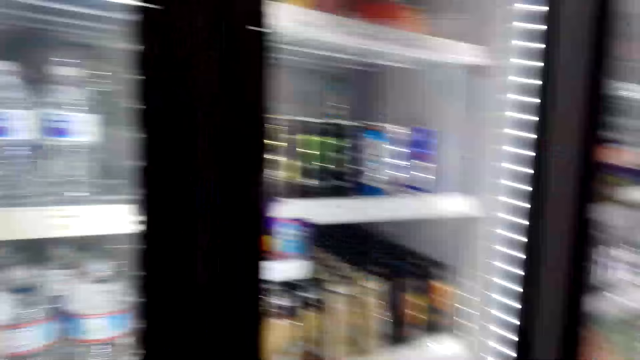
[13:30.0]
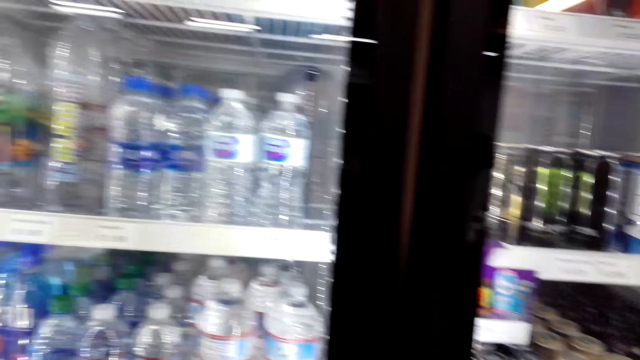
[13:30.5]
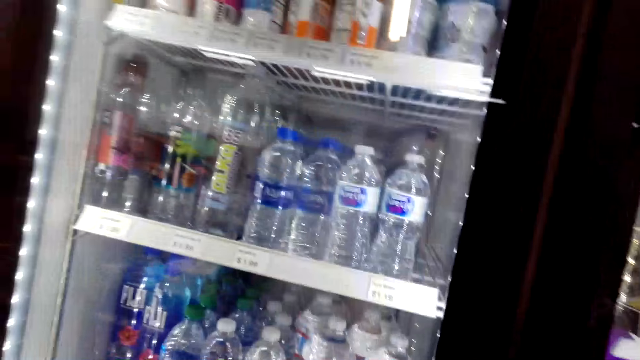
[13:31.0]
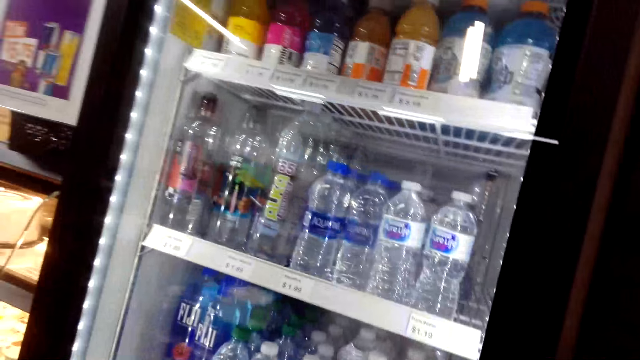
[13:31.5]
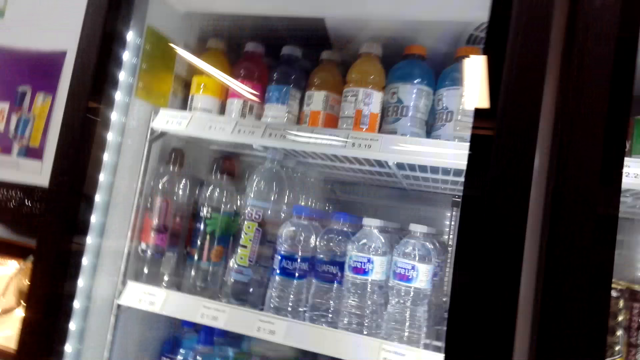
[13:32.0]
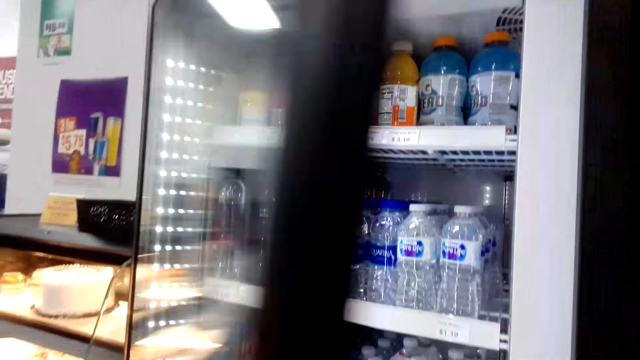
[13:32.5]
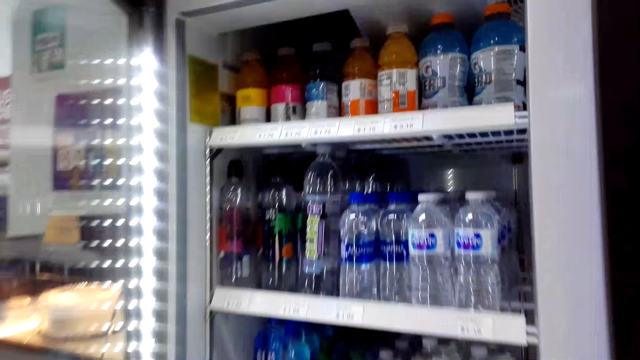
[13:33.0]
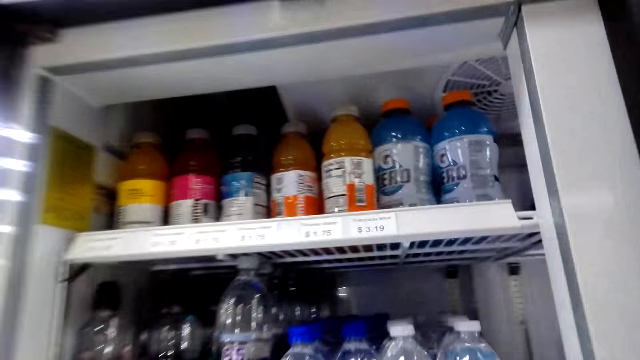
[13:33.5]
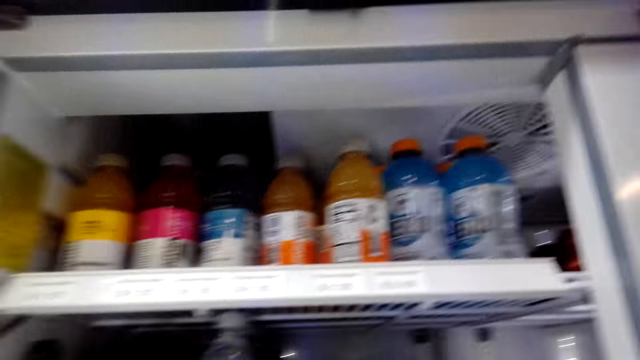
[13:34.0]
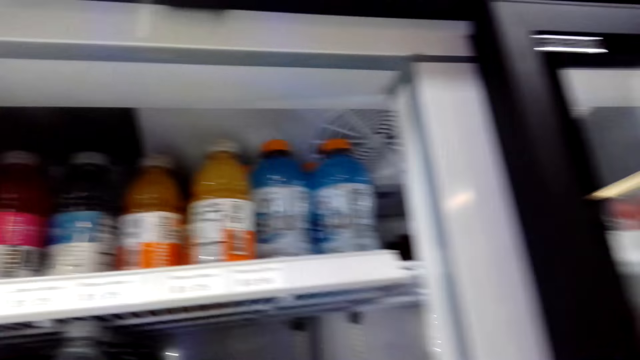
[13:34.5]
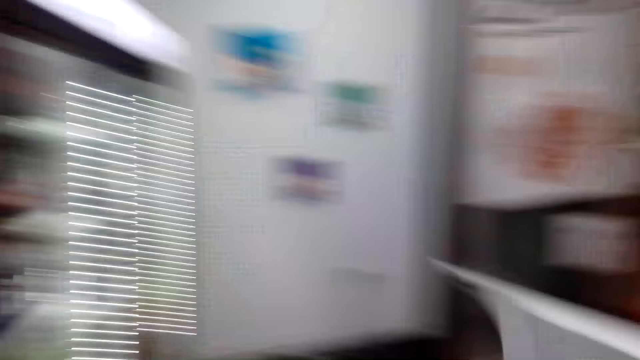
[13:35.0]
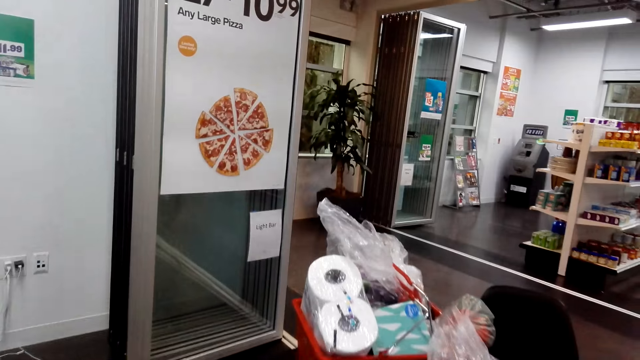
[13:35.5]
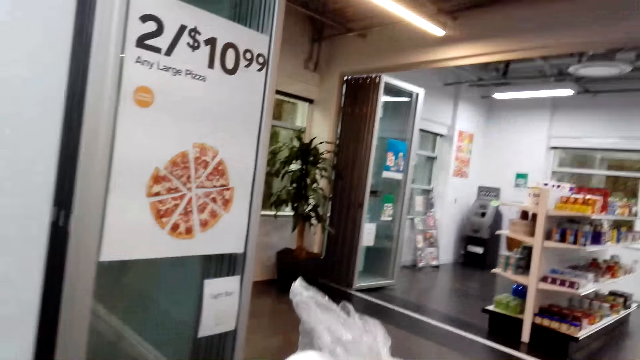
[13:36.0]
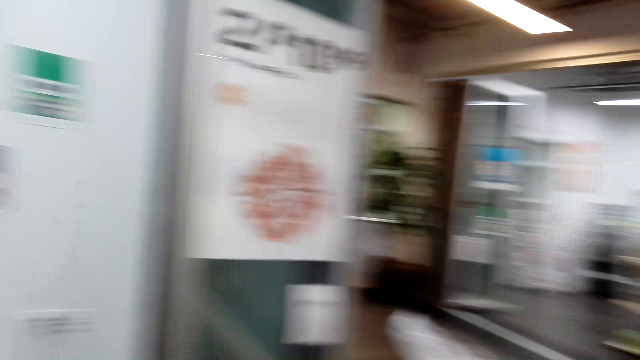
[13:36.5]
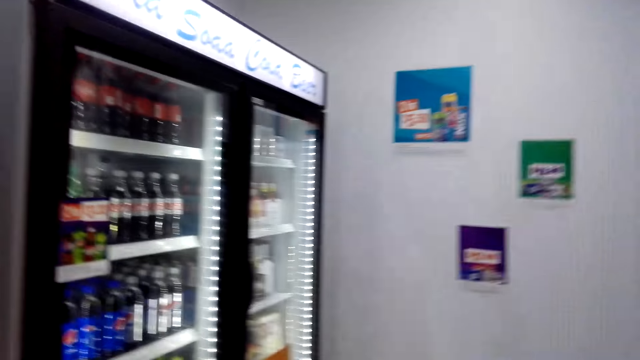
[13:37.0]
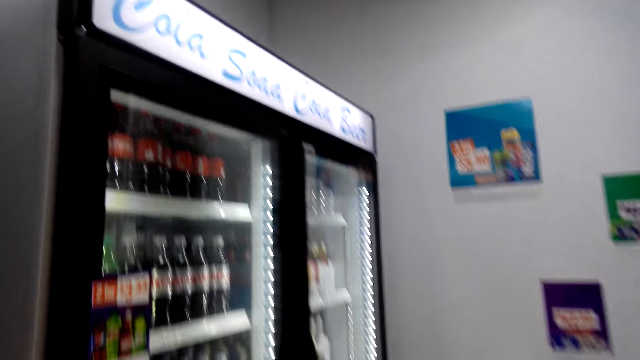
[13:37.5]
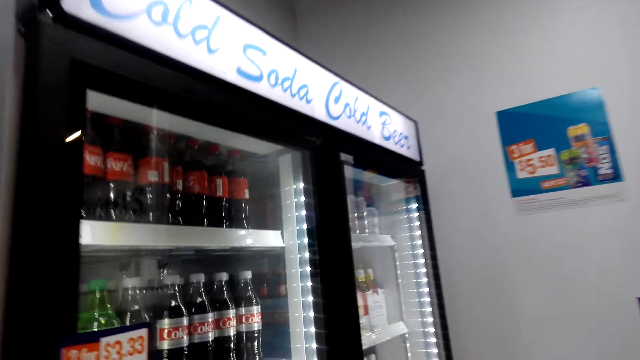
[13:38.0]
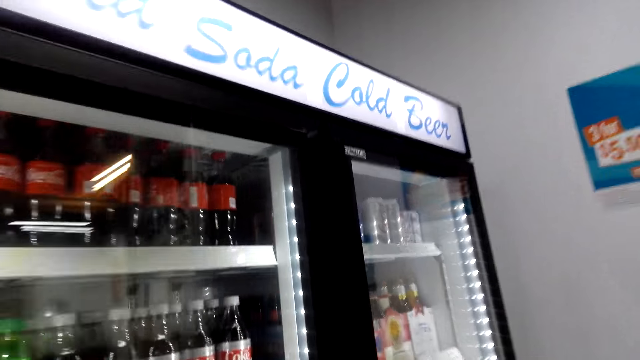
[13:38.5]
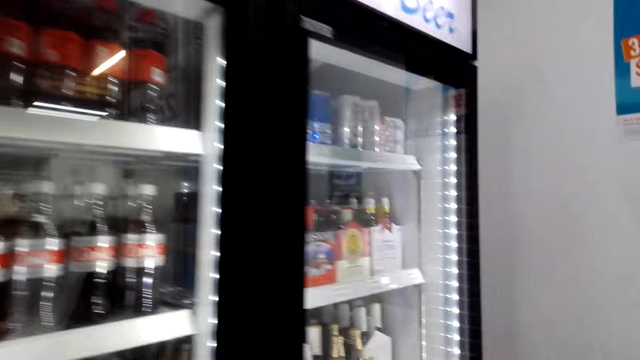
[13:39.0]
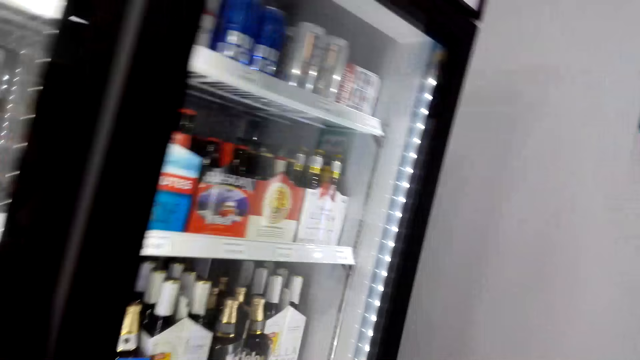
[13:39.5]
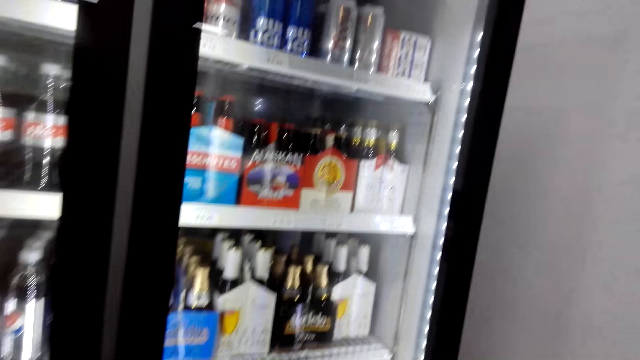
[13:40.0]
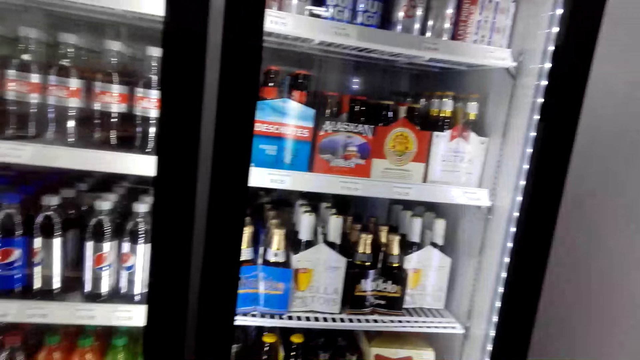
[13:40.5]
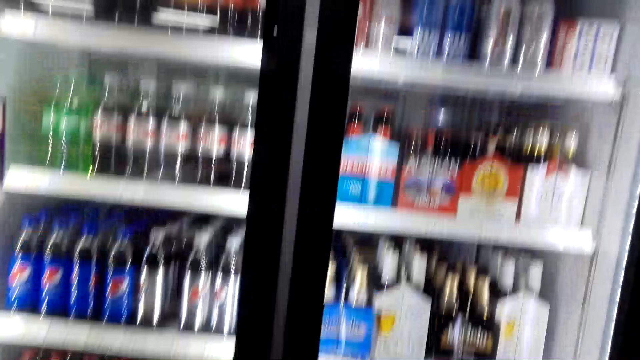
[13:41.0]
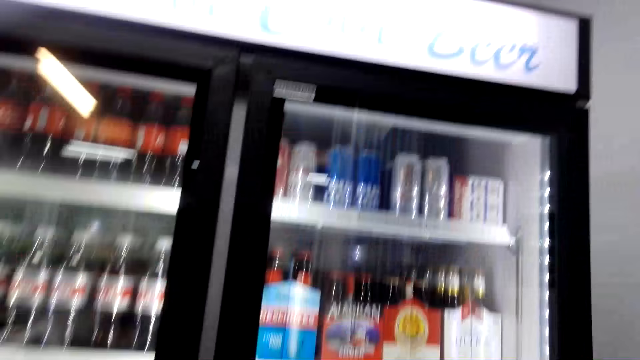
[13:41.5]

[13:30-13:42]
The camera wearer walks in the supermarket. They look around. They open the fridge. They walk in the supermarket. They look around.

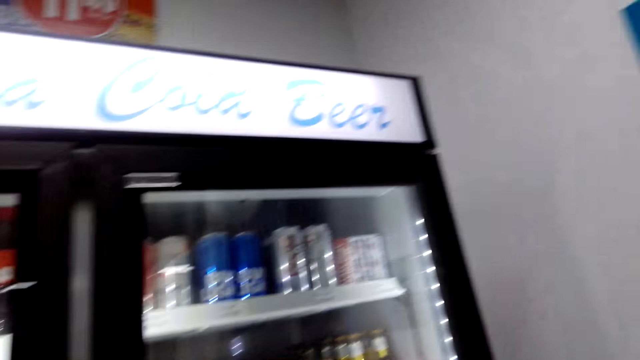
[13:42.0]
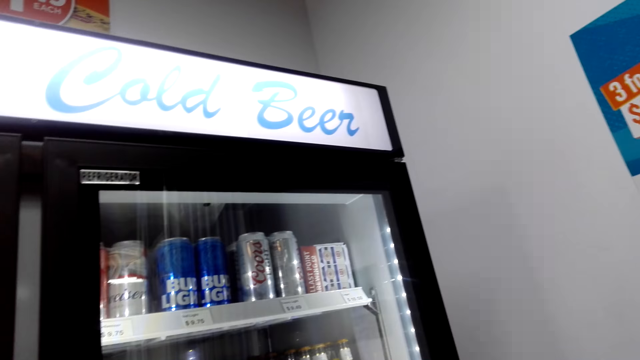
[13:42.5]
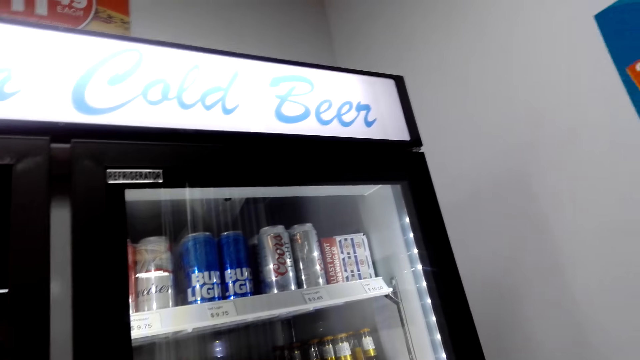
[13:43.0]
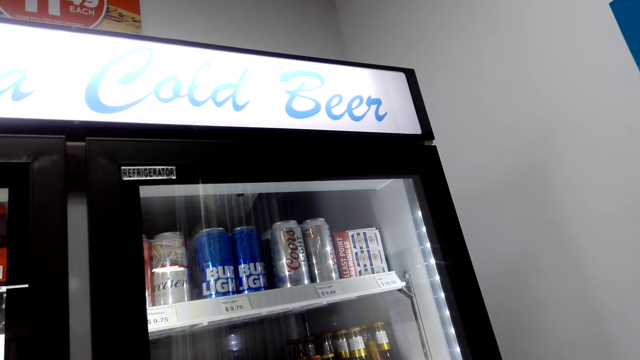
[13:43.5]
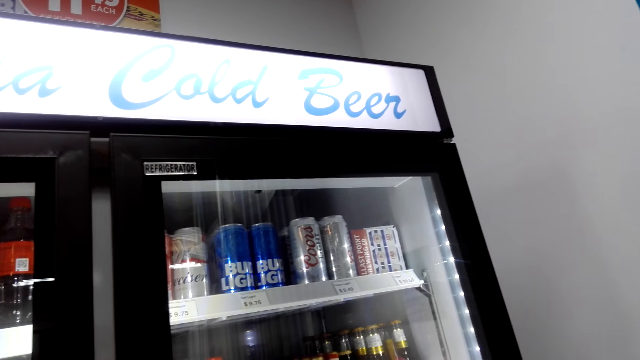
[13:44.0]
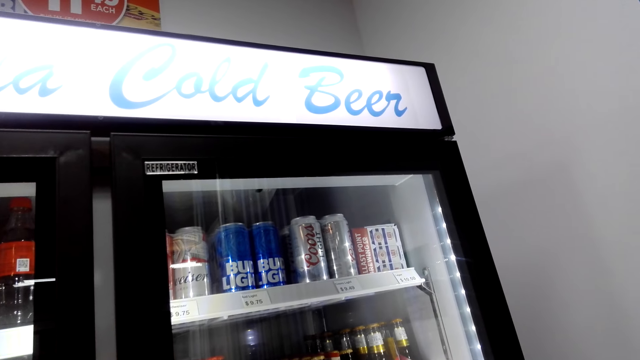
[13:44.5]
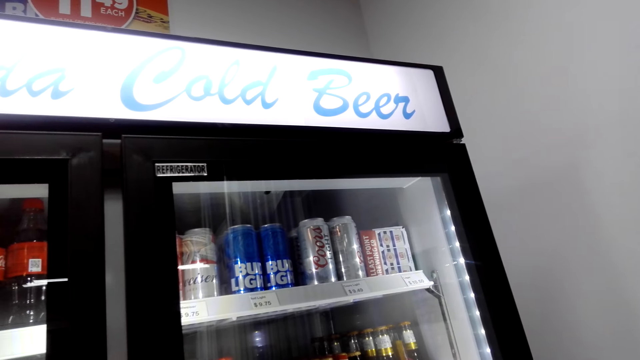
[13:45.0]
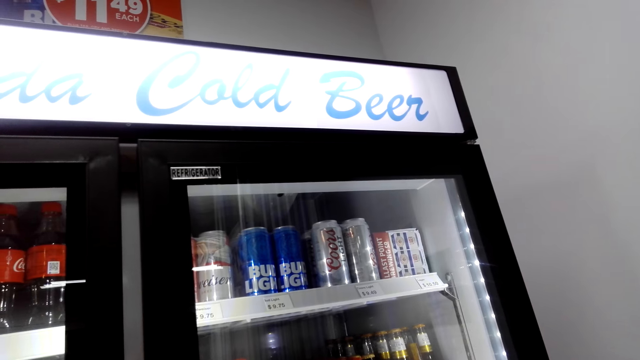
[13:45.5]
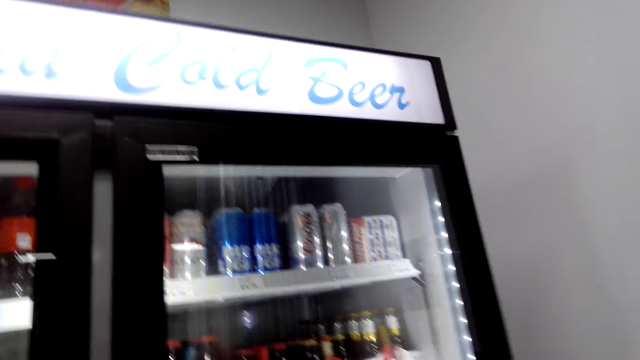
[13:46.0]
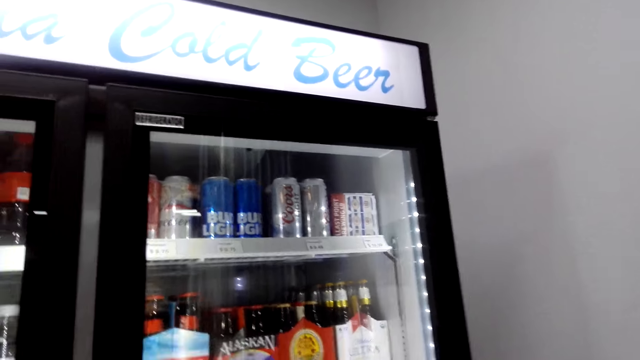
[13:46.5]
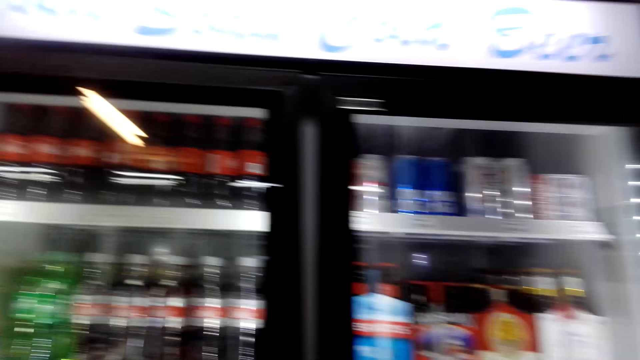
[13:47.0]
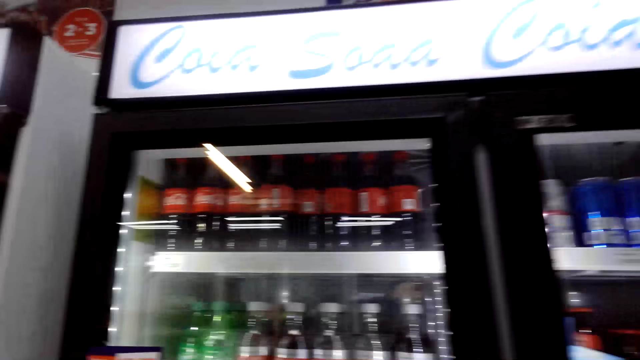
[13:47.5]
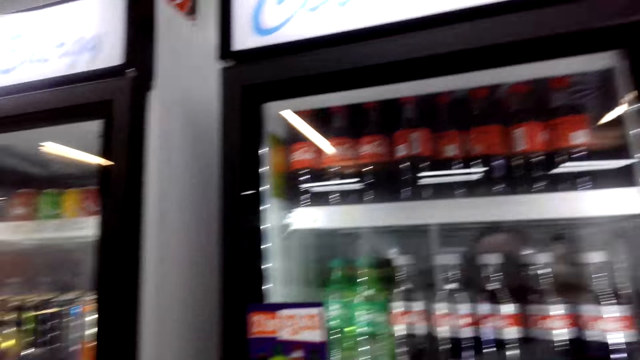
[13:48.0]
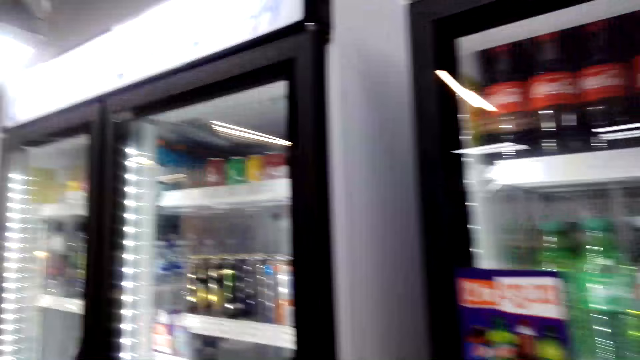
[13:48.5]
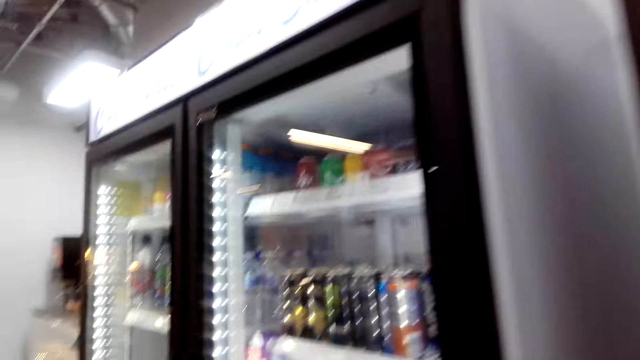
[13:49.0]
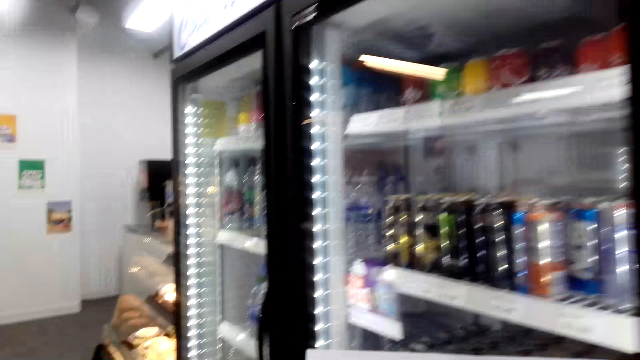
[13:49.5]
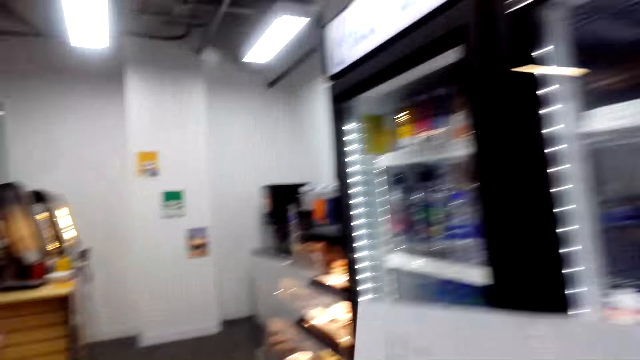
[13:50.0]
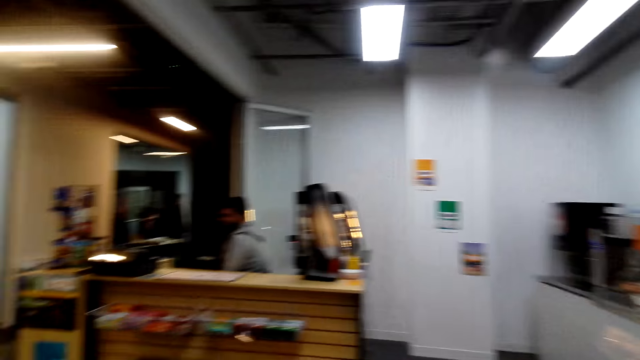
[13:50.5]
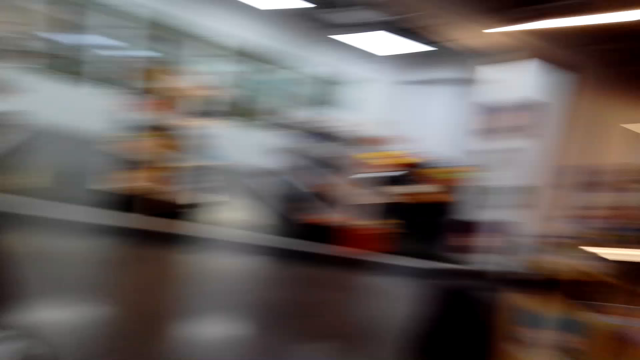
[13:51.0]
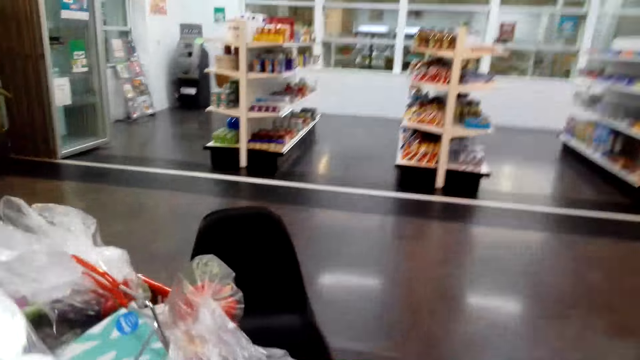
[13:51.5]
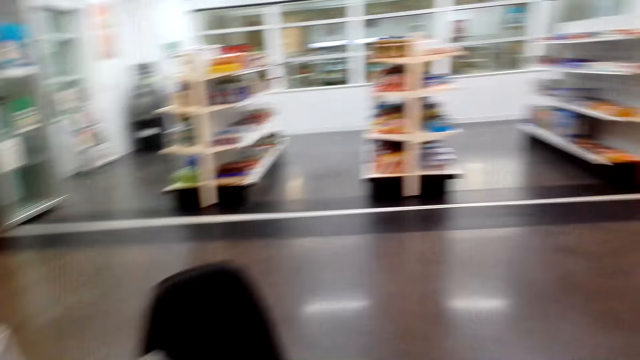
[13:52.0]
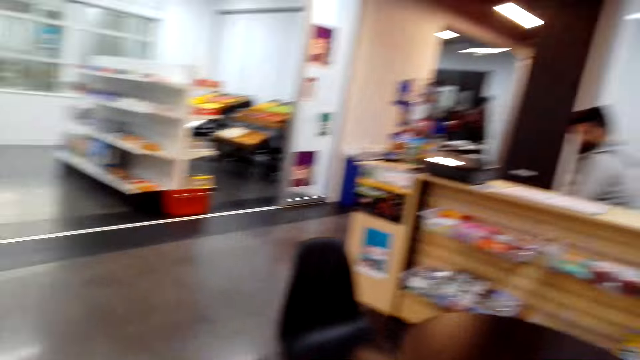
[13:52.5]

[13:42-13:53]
The camera wearer walks around the store.
